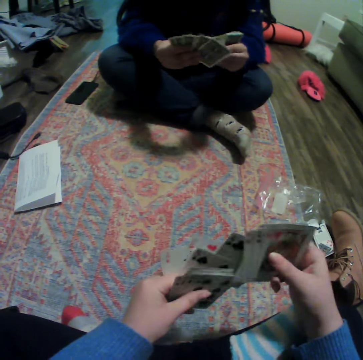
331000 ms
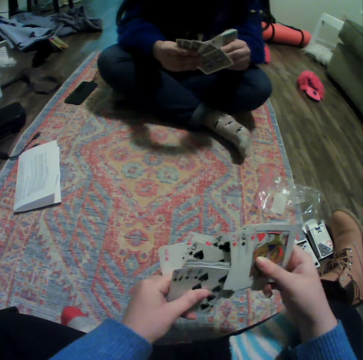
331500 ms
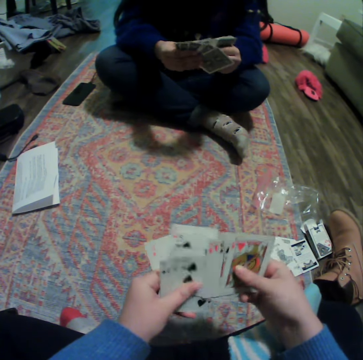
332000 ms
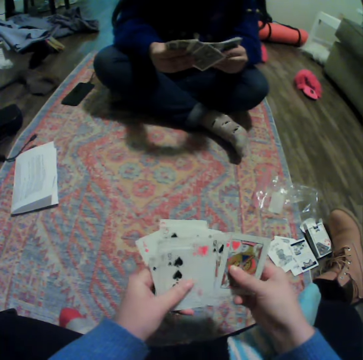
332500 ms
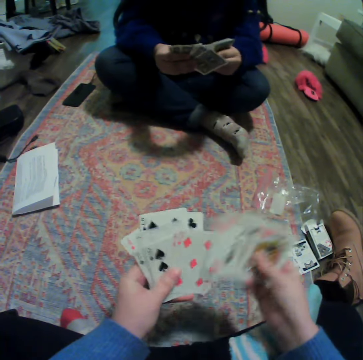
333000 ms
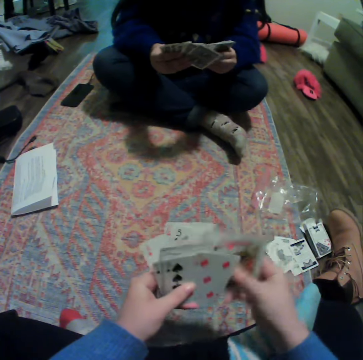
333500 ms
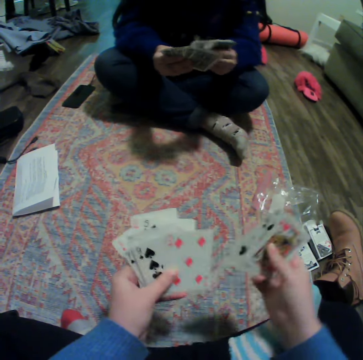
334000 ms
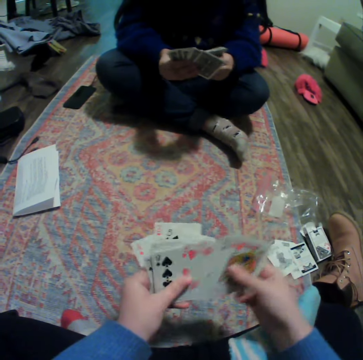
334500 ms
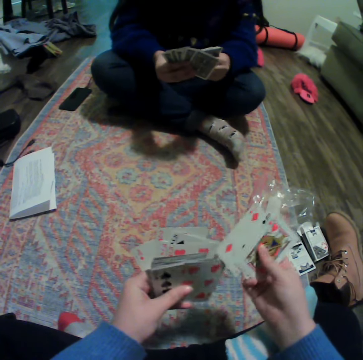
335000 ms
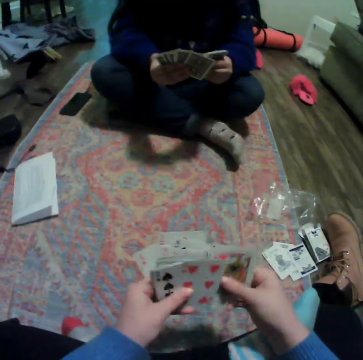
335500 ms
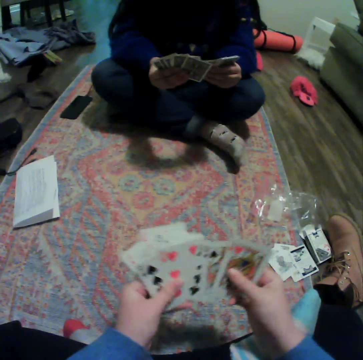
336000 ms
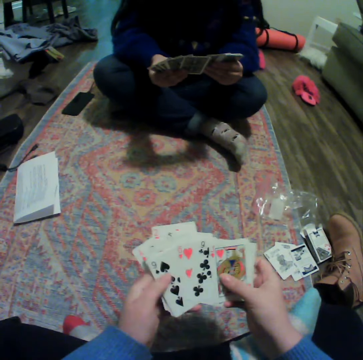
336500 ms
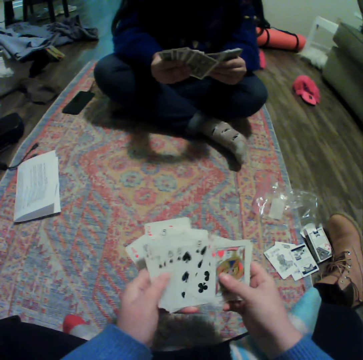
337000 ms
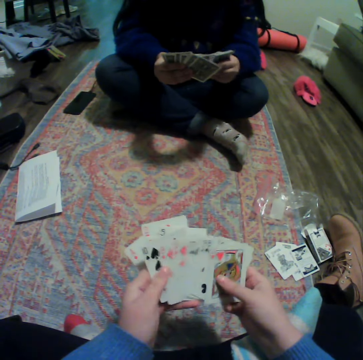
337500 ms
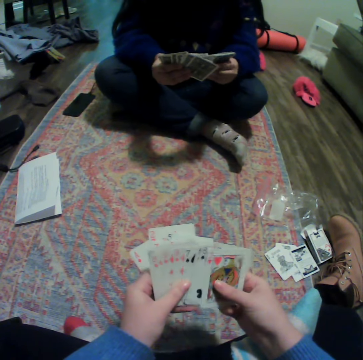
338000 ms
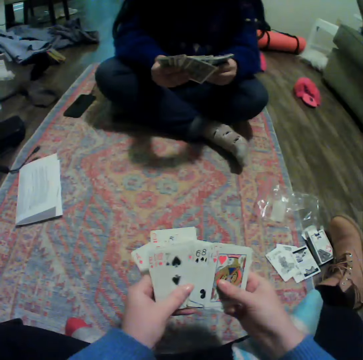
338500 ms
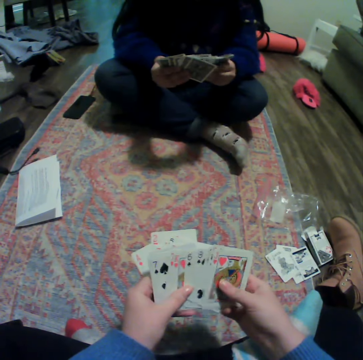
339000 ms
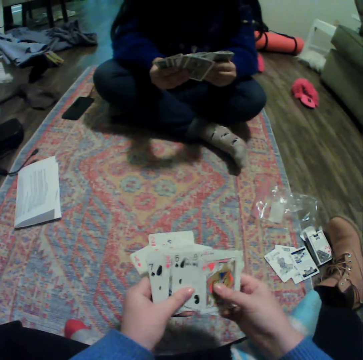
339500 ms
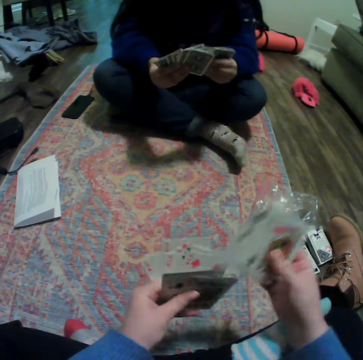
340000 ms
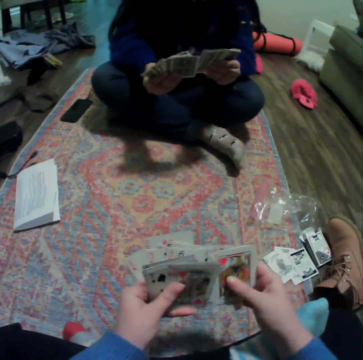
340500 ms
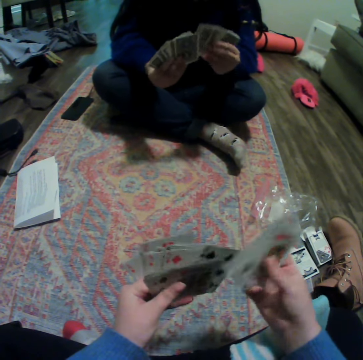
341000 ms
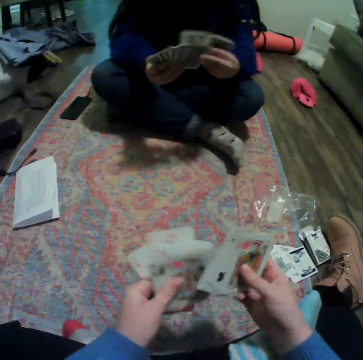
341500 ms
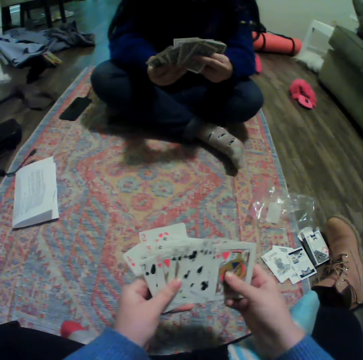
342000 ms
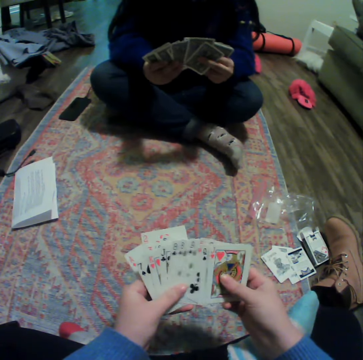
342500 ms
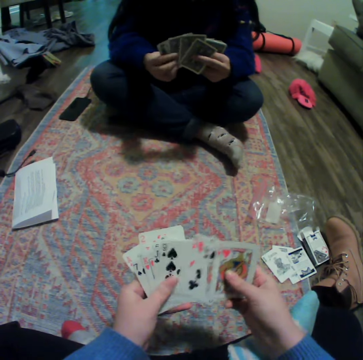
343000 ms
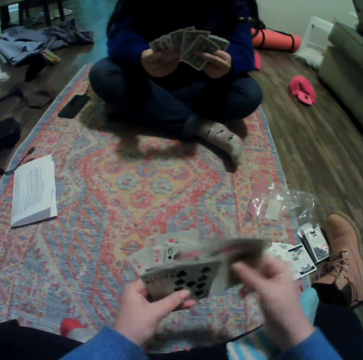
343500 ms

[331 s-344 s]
The camera wearer reshuffles cards. They spread the cards. They reshuffle the cards. They spread the cards. A lady reshuffles the cards. The camera wearer reshuffles the cards. They spread the cards.

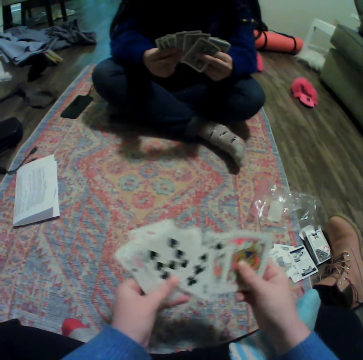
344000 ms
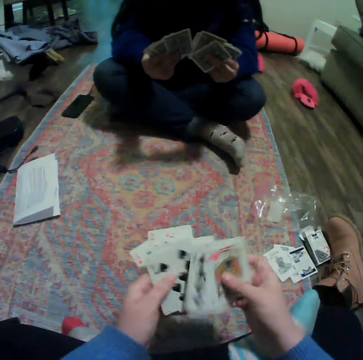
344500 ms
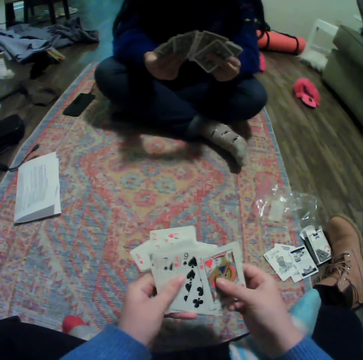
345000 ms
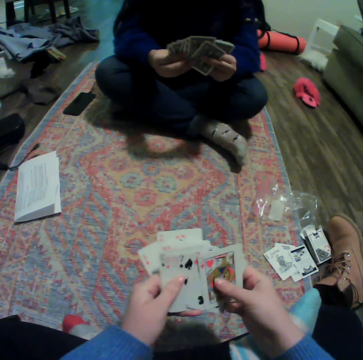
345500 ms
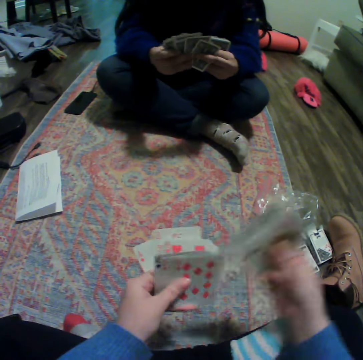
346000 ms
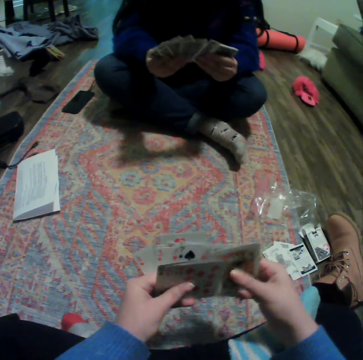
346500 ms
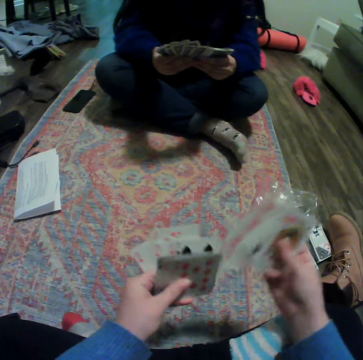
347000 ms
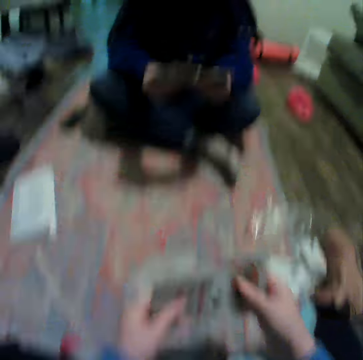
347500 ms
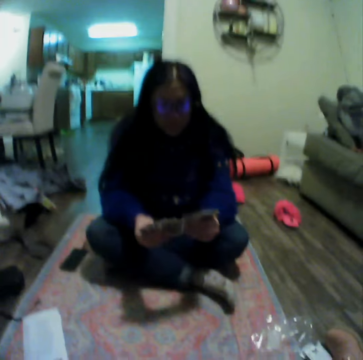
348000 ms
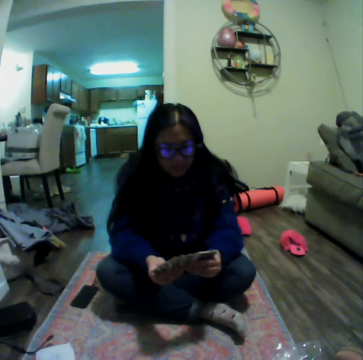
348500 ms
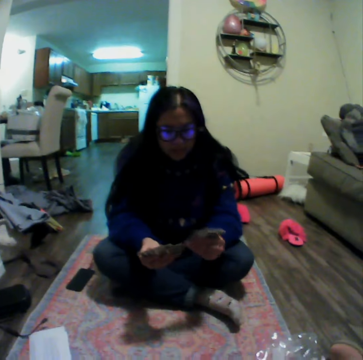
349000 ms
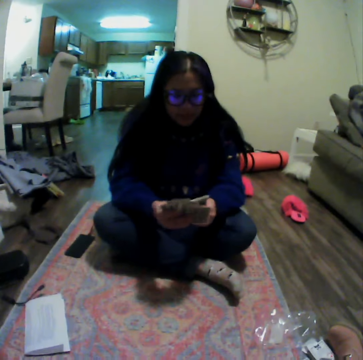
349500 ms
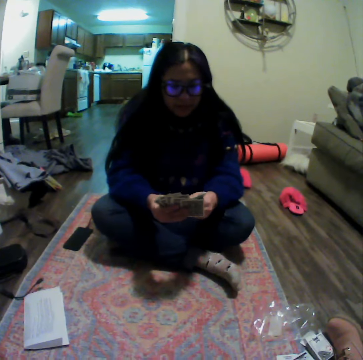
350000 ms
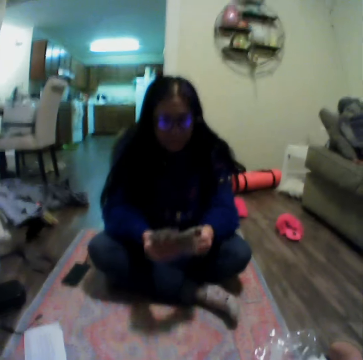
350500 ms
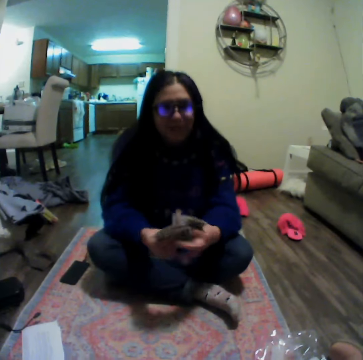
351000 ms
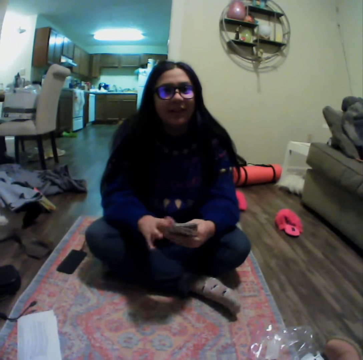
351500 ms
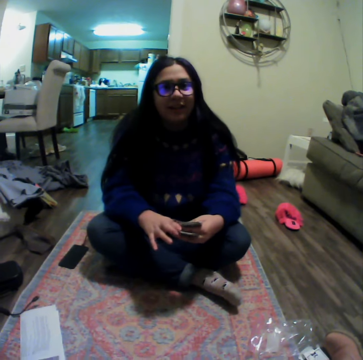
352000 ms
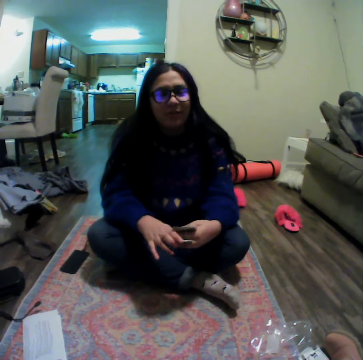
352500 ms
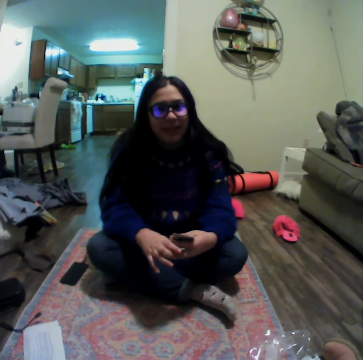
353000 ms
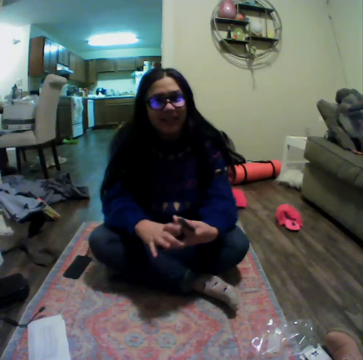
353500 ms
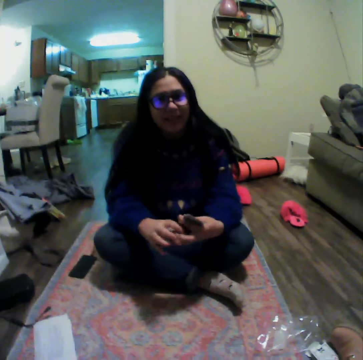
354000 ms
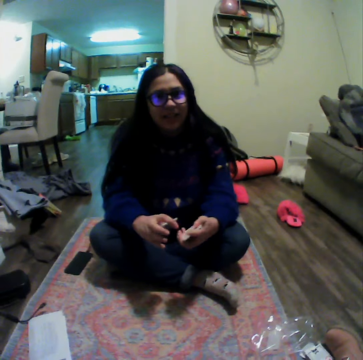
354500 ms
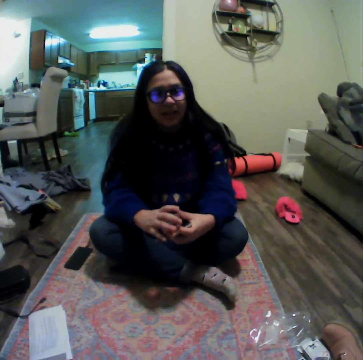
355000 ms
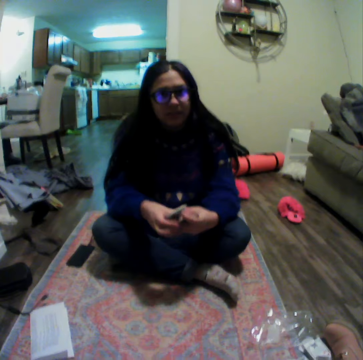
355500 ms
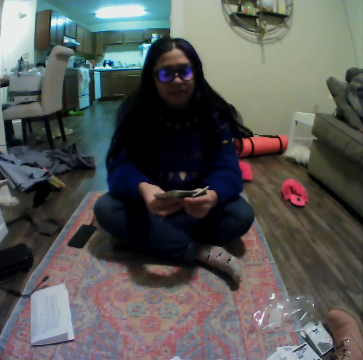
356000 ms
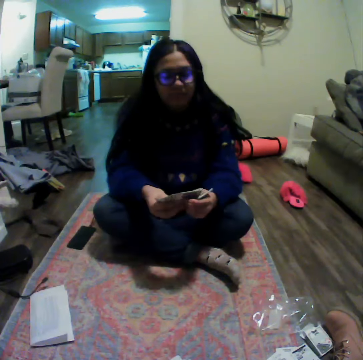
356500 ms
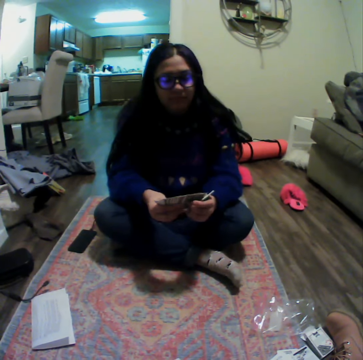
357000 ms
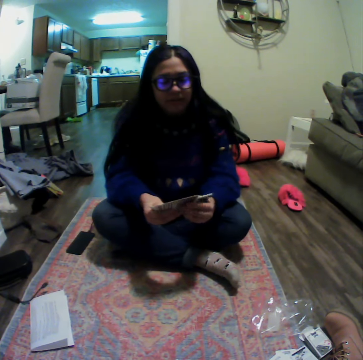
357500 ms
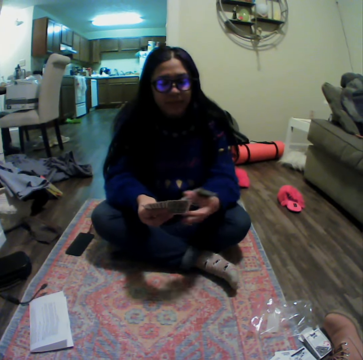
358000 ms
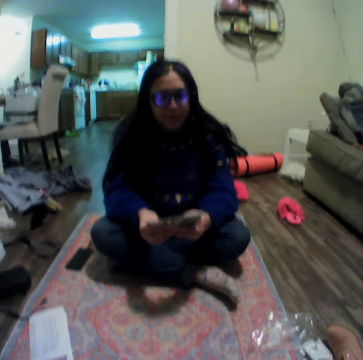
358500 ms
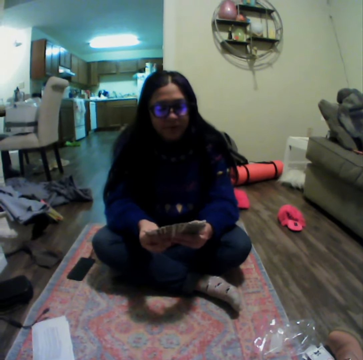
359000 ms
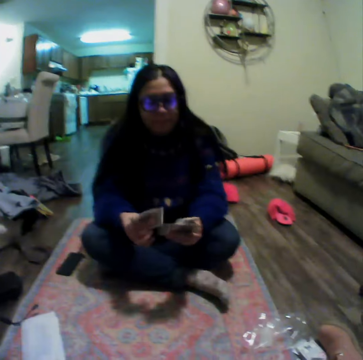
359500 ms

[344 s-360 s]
The camera wearer reshuffles cards. A lady reshuffles the cards. The camera wearer spreads the cards. They reshuffle the cards. They reshuffle the cards again. They look at the lady. The lady reshuffles the cards and talks to the camera wearer. The lady looks at the camera wearer. The lady reshuffles the cards. The camera wearer talks to the lady. The lady spreads the cards.

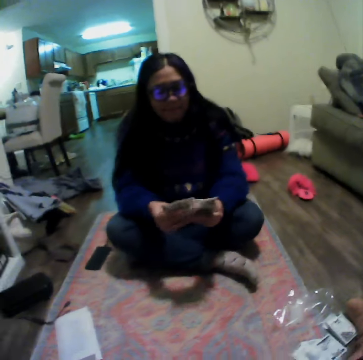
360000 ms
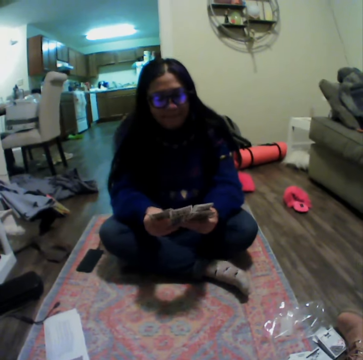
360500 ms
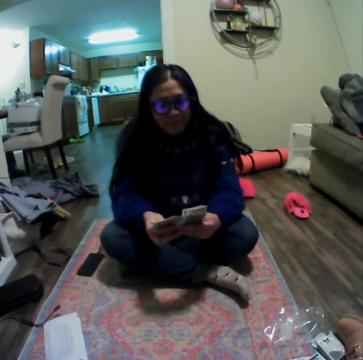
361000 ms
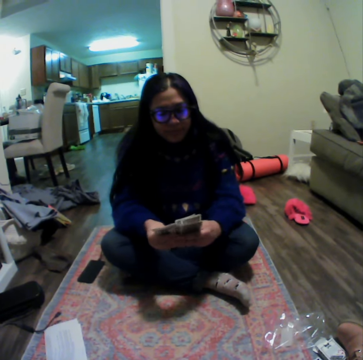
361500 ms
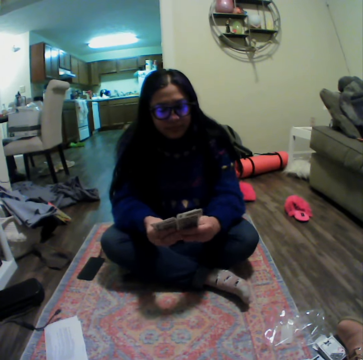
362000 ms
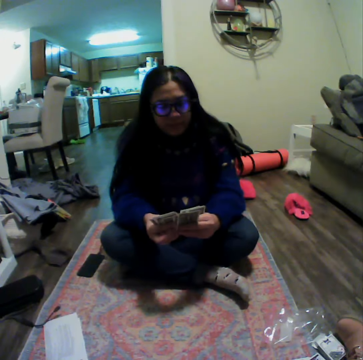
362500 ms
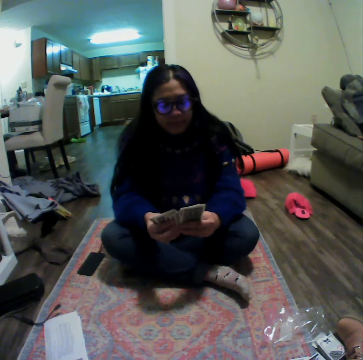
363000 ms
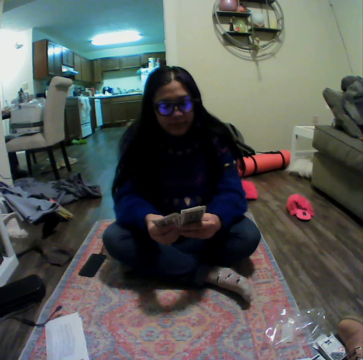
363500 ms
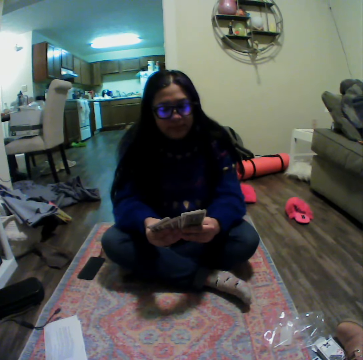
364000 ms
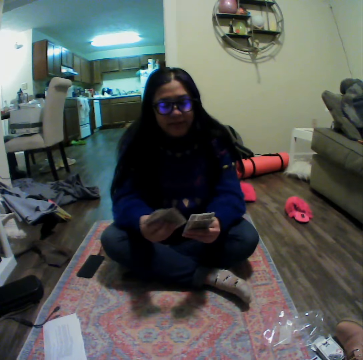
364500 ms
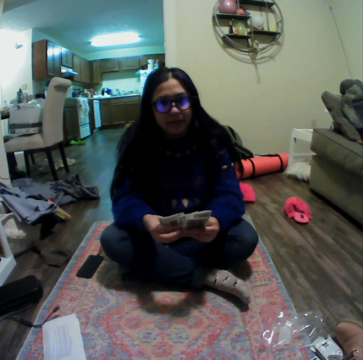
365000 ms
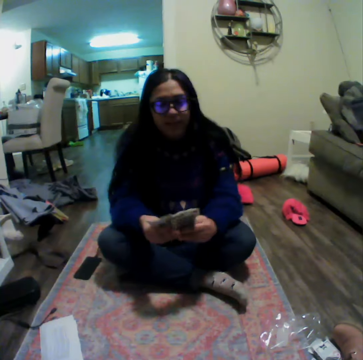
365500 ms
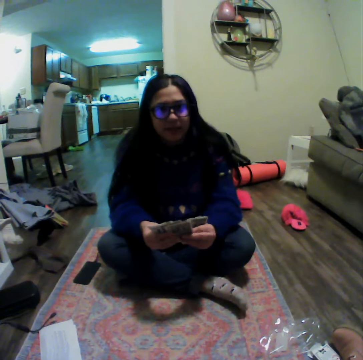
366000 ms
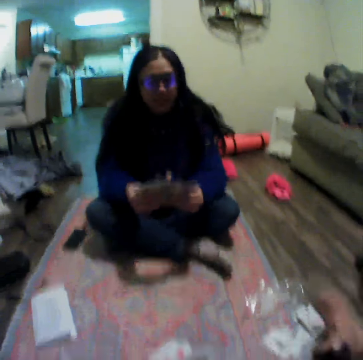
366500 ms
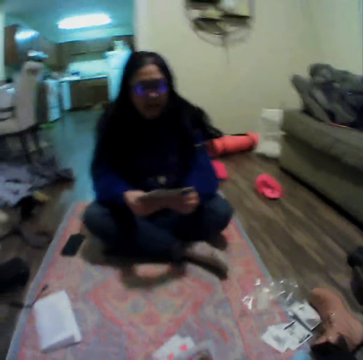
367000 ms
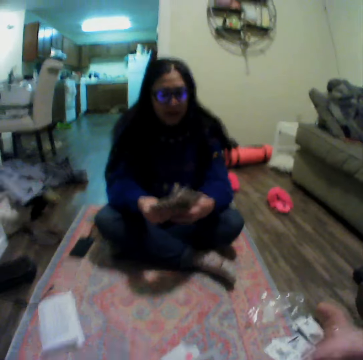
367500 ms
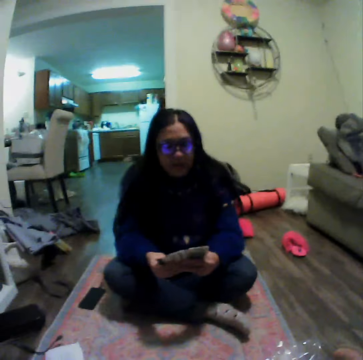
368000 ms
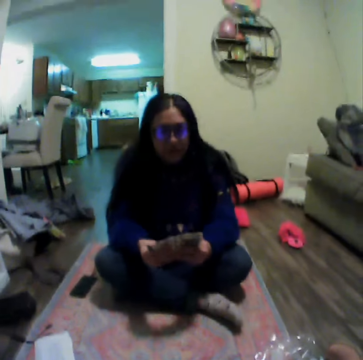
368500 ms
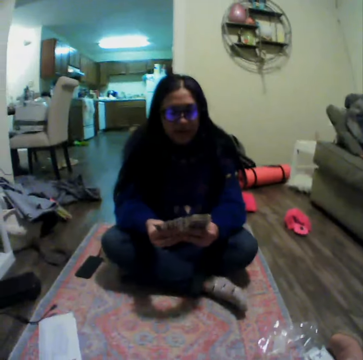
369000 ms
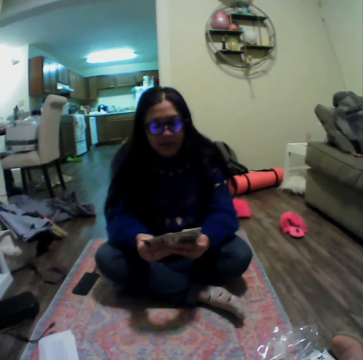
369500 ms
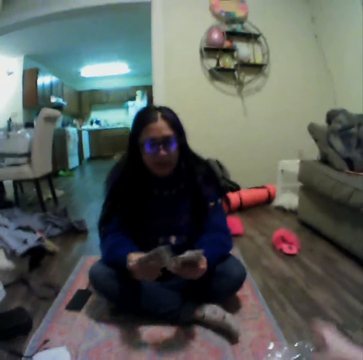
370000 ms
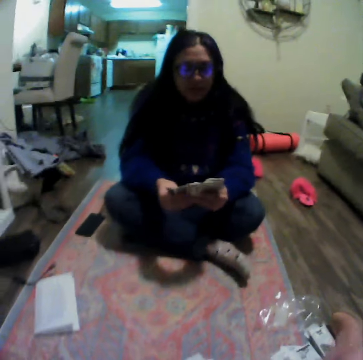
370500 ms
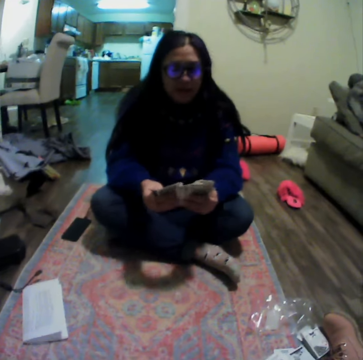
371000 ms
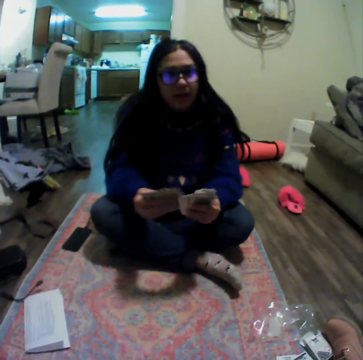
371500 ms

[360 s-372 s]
A lady reshuffles cards and talks to the camera wearer. The lady reshuffles the cards. The camera wearer stretches out her hand. The lady talks to the camera wearer.
